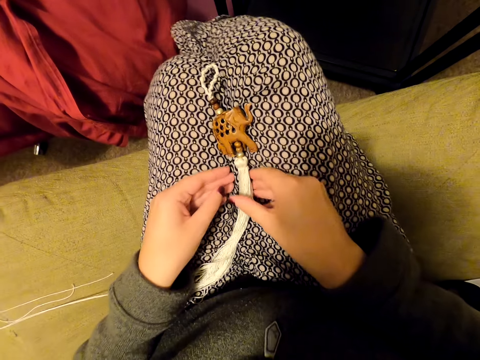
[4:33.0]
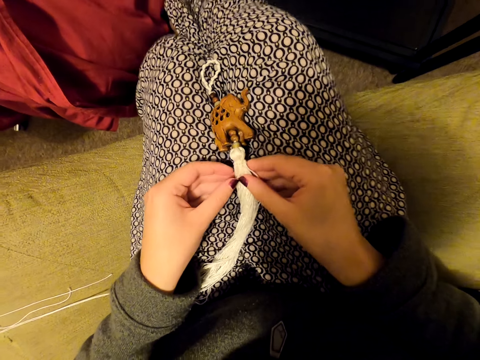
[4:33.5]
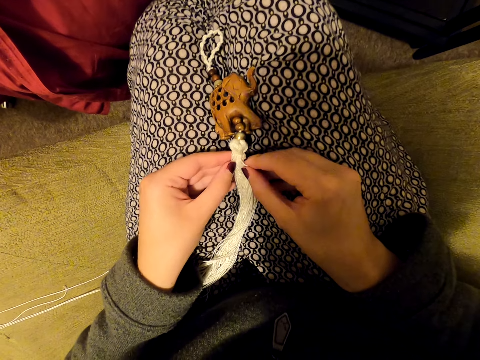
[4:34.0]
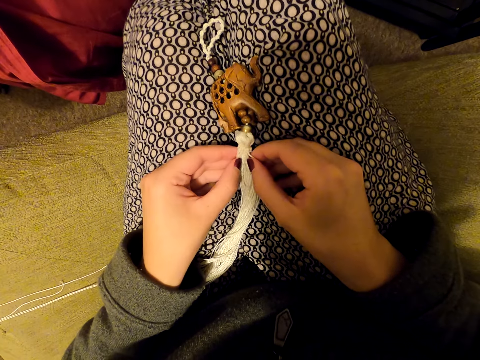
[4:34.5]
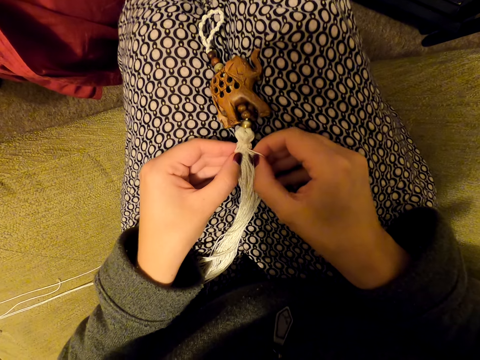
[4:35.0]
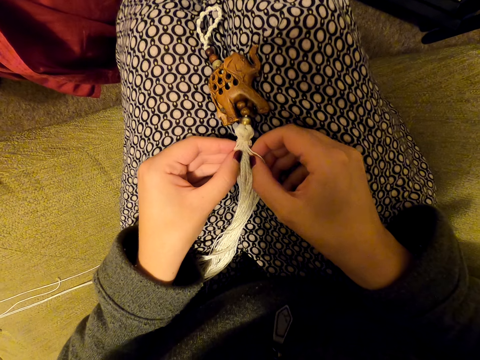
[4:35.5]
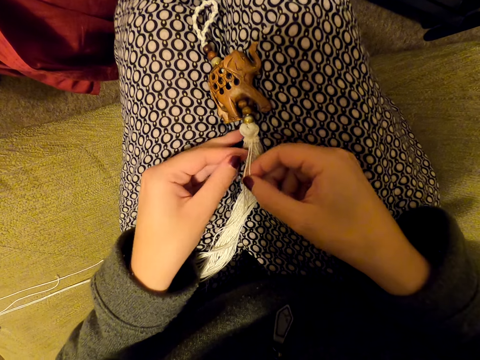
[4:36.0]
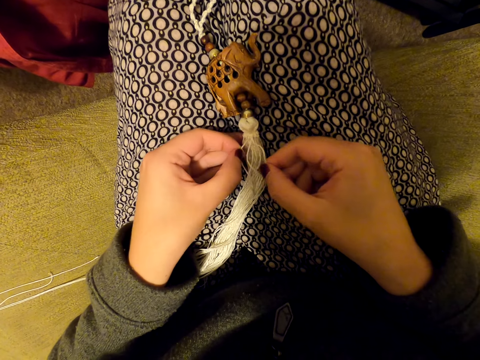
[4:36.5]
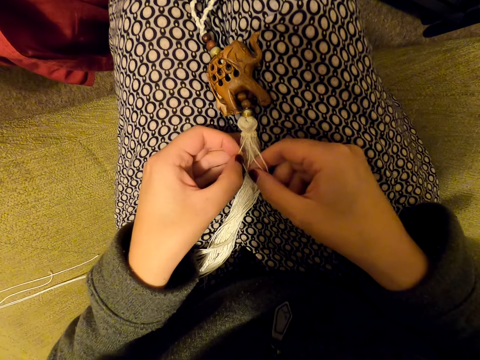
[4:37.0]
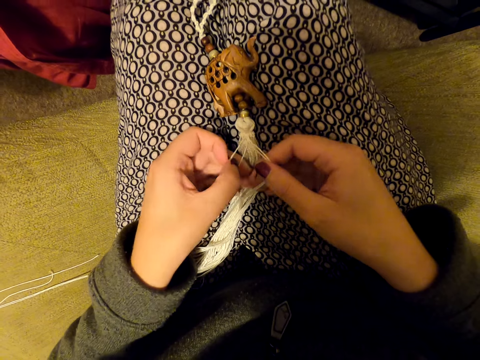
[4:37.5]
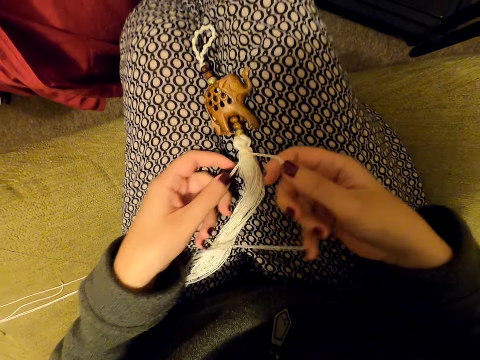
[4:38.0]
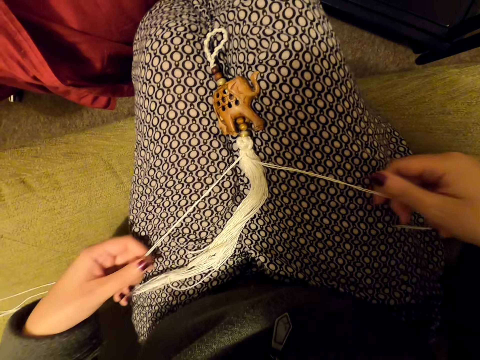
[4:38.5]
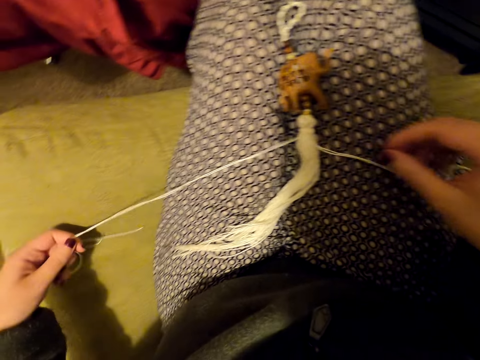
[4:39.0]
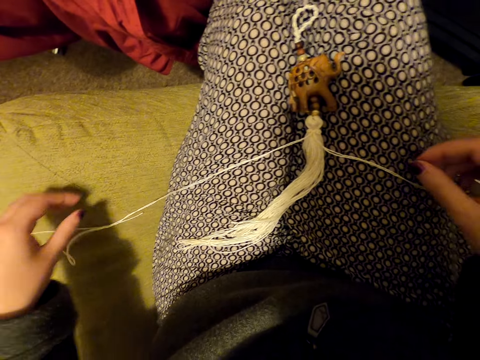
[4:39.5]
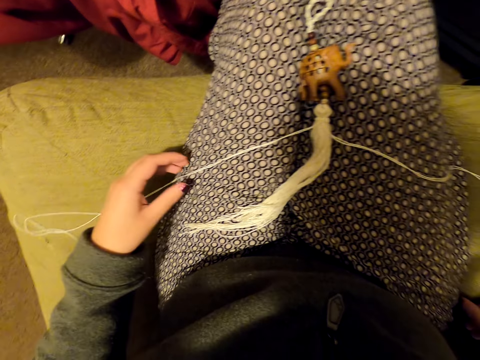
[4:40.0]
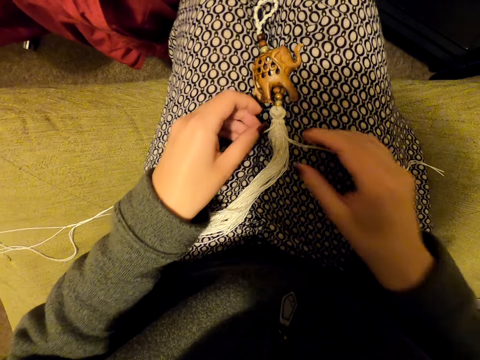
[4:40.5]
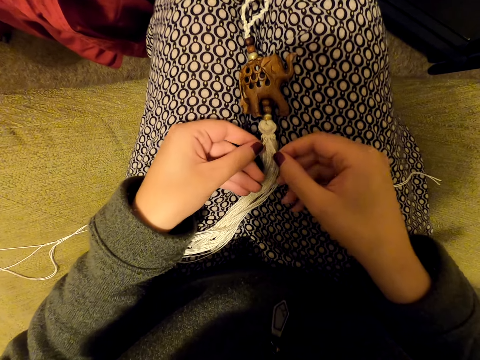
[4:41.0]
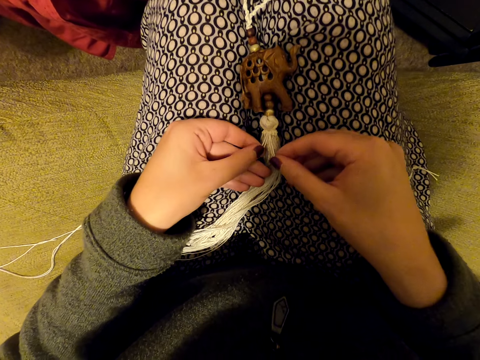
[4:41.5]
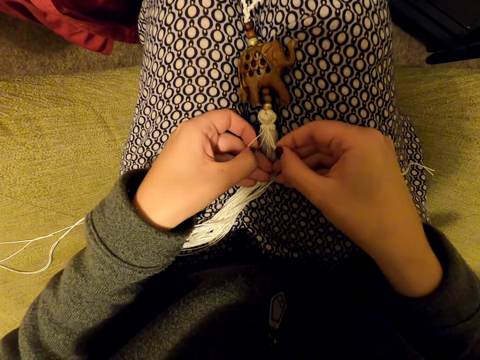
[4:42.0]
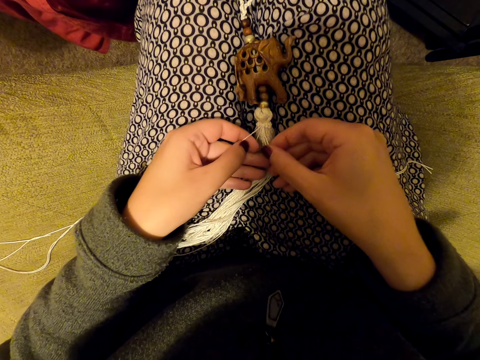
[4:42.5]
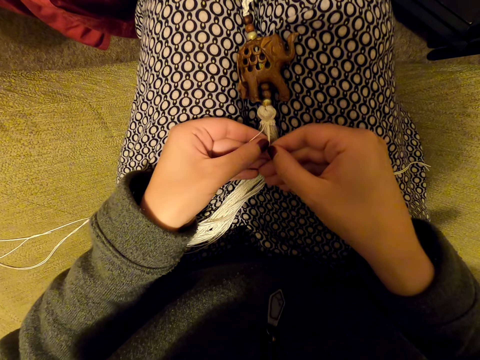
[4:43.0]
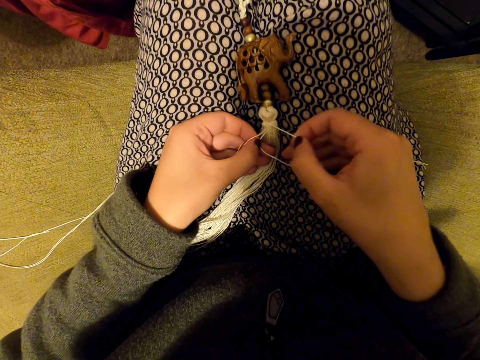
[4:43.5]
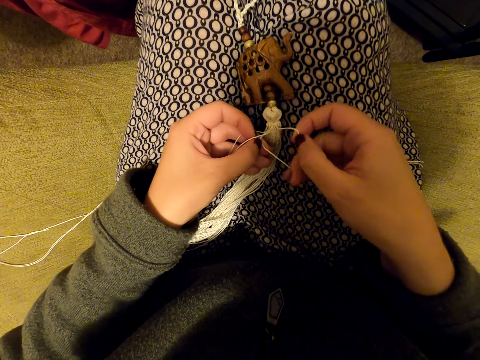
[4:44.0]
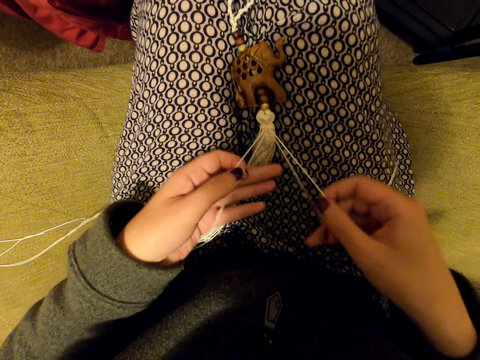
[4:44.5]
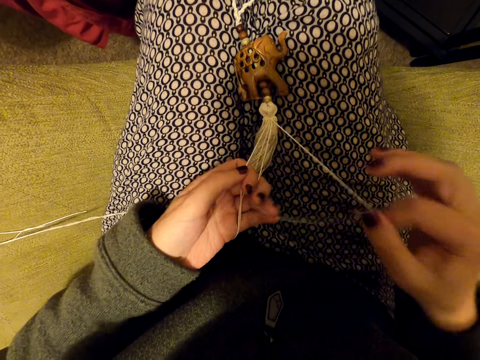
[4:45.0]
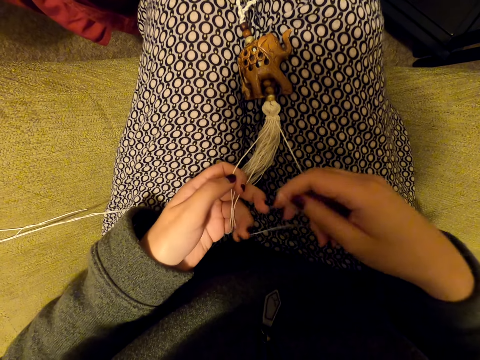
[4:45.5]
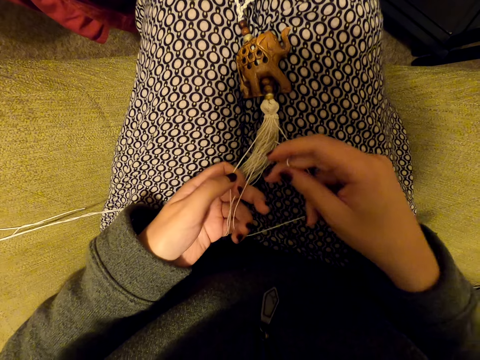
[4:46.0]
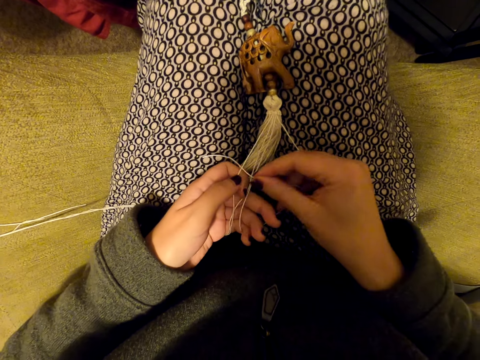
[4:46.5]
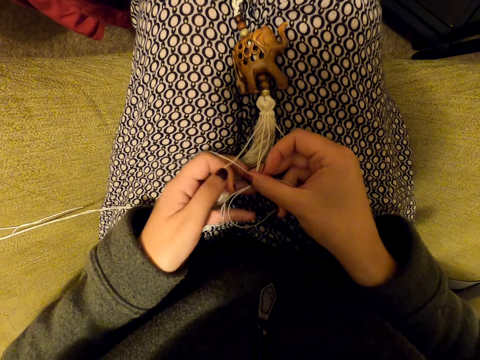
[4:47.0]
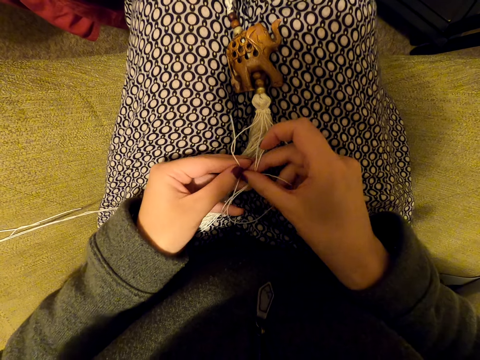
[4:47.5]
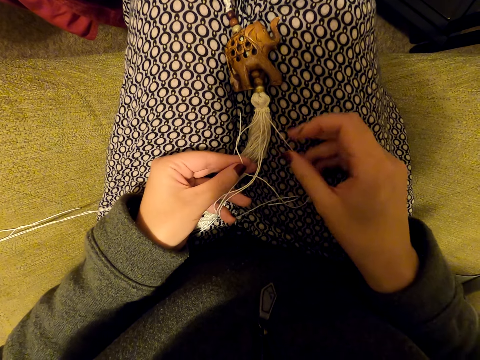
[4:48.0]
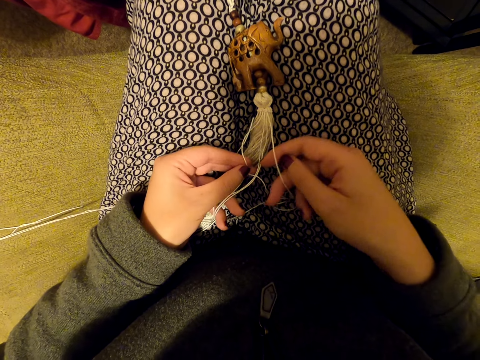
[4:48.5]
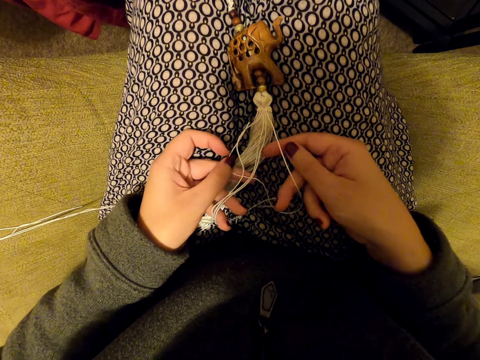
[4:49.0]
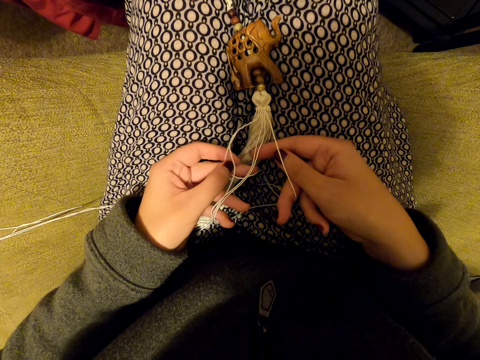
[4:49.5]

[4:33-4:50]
The camera wearer pulls her hand off the tassel decoration. She picks up the threads. She adjusts something. She holds the threads with both hands. She pulls the threads. She puts the threads on her leg. She pulls the threads. She stretches the thread. She puts the threads on her leg. She picks up the threads. She knits the tassel decoration with her hands.

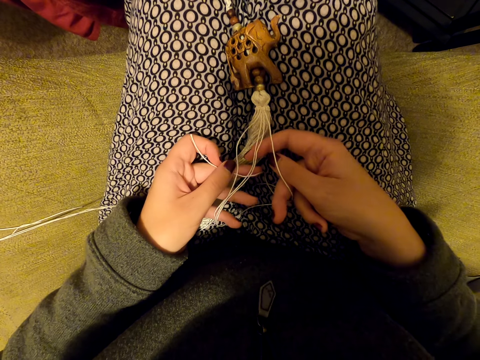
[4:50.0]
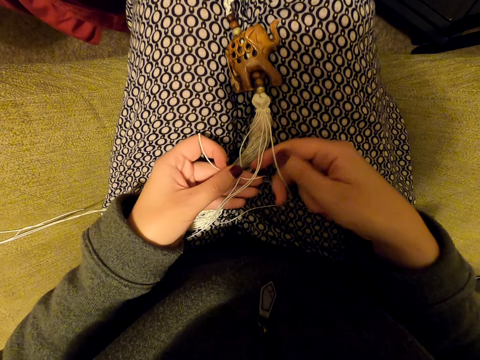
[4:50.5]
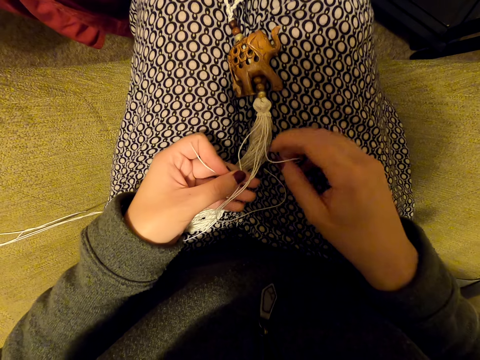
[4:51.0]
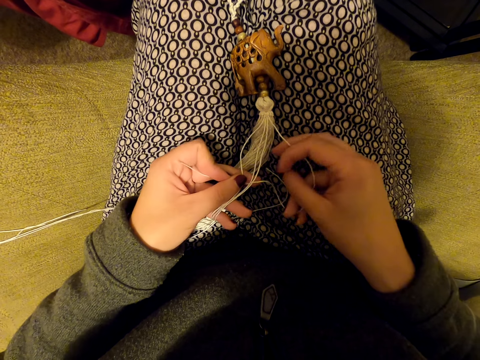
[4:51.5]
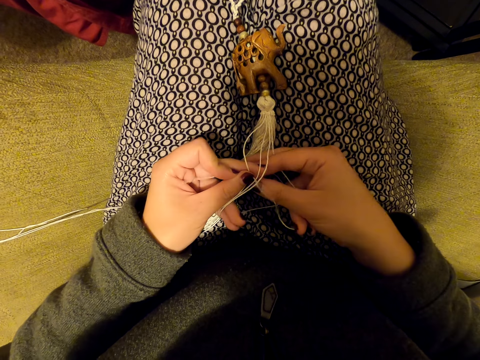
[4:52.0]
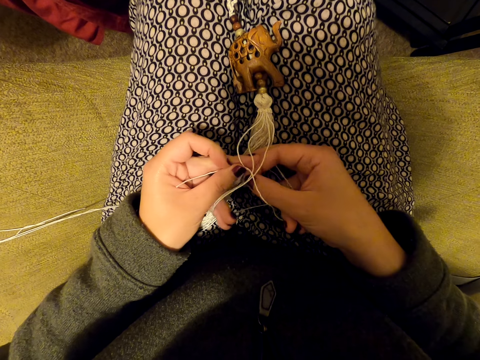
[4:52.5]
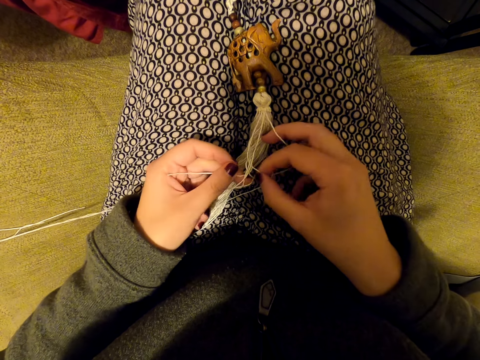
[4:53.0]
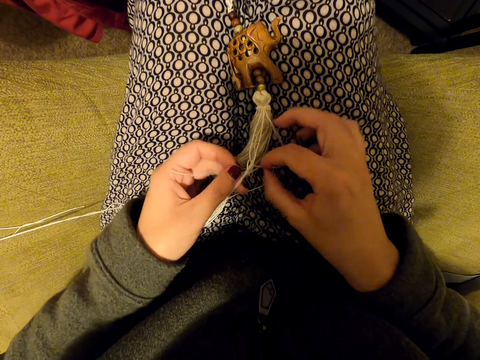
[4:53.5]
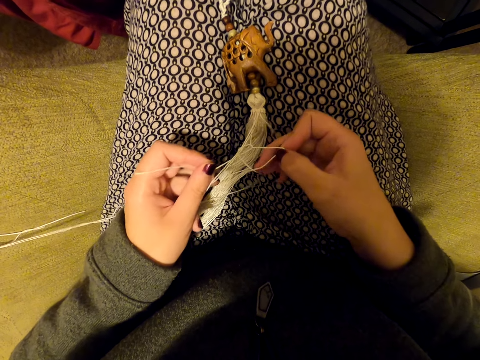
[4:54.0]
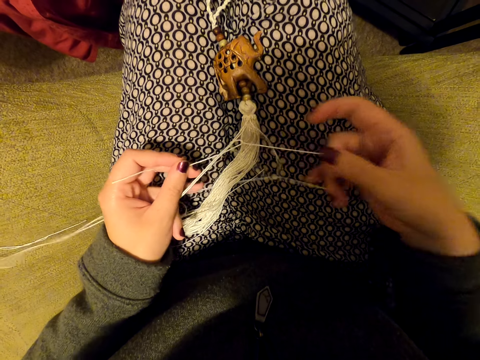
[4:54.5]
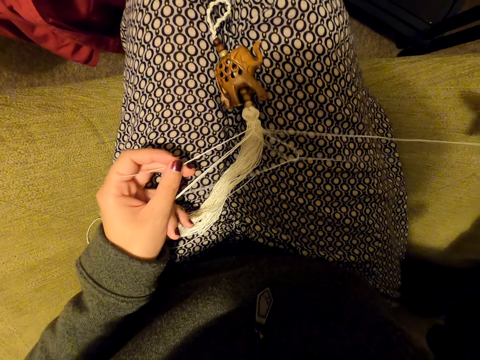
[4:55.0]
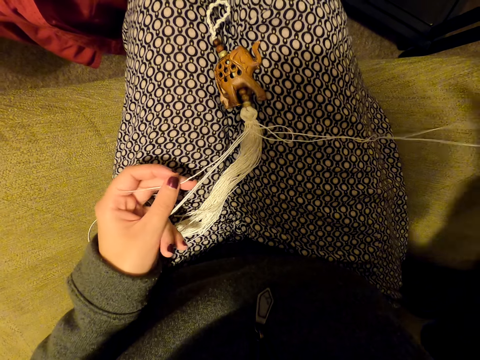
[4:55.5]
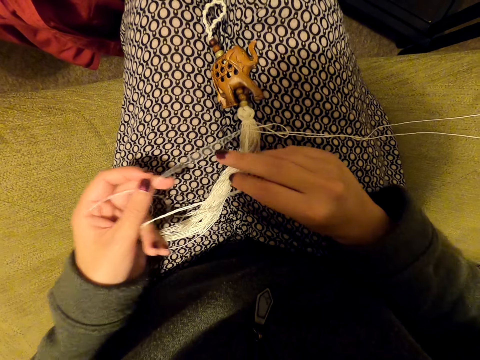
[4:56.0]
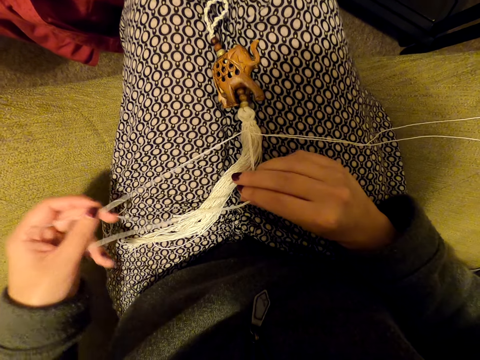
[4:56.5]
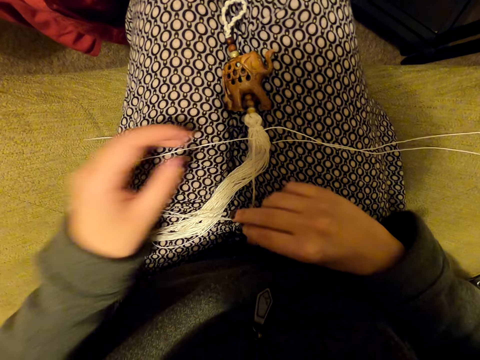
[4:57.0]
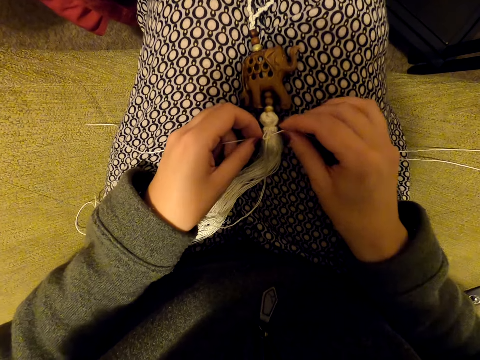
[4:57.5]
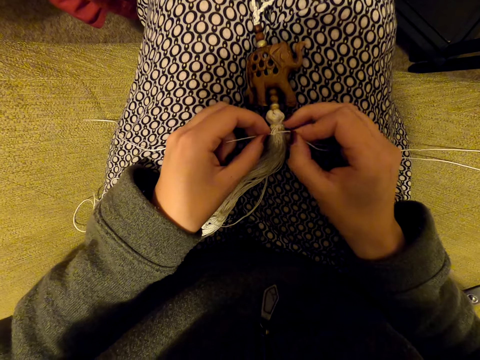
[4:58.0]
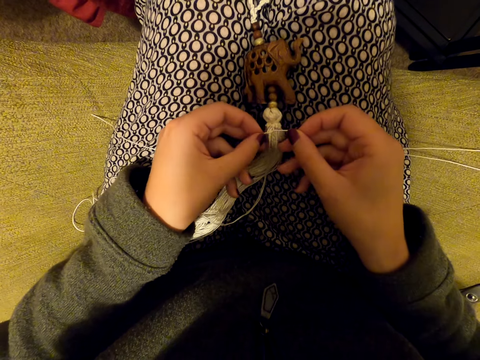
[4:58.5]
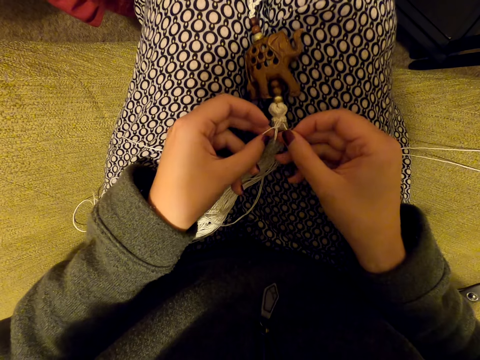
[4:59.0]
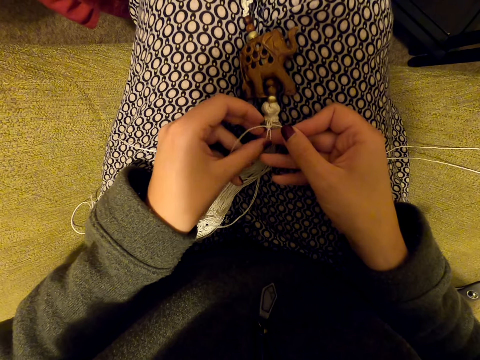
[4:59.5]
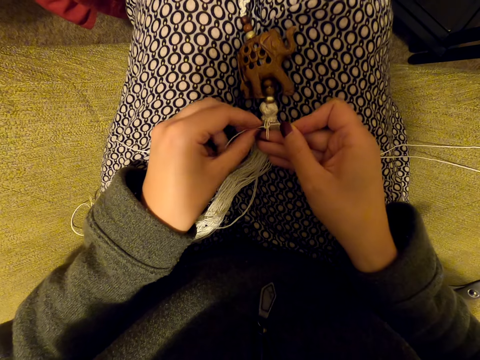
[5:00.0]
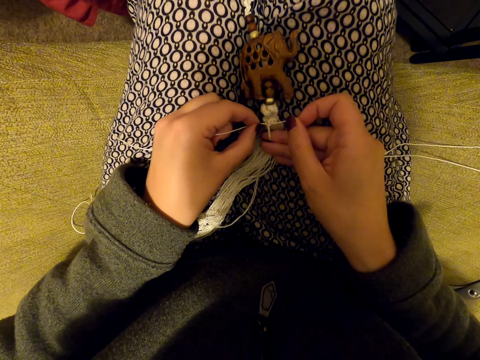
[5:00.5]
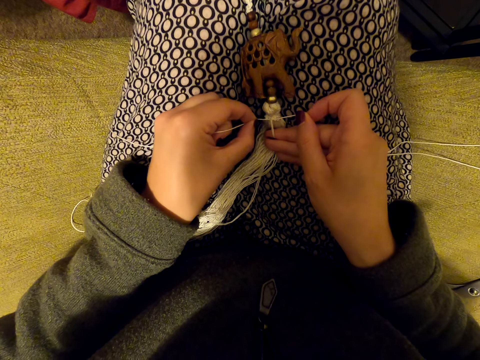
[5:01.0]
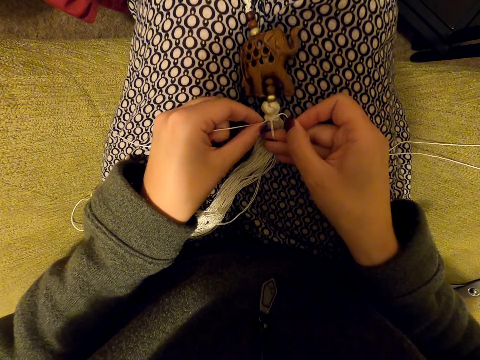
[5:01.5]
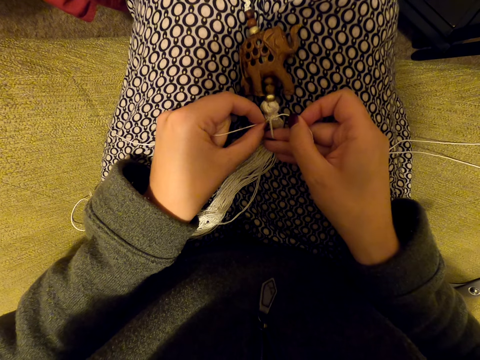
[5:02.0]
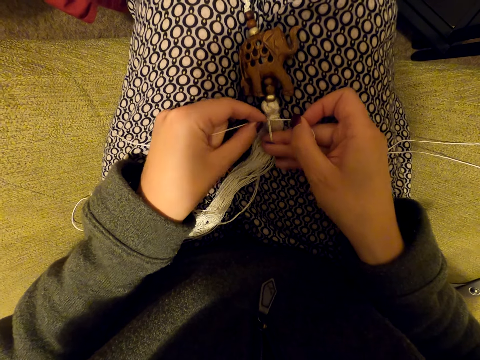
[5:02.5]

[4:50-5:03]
The camera wearer pulls the thread with both hands. She drops the thread. She picks up a thread. She pulls the thread. She tightens the knot. She knits a tassel decoration with her hands. She tightens the knot.
